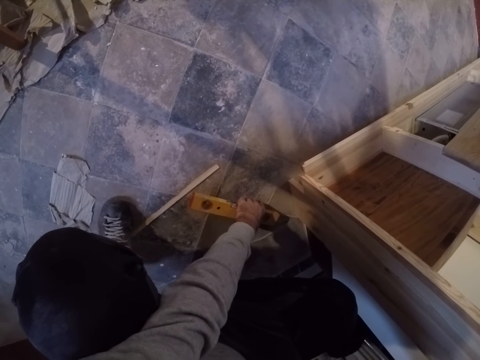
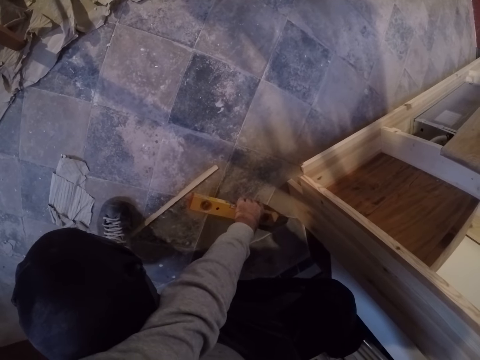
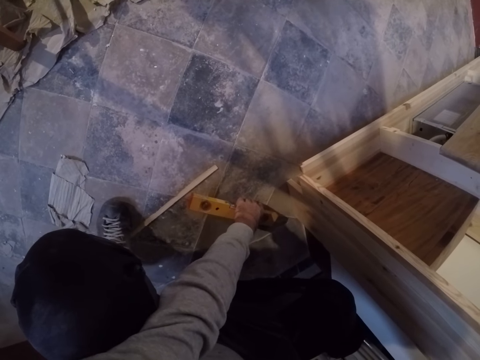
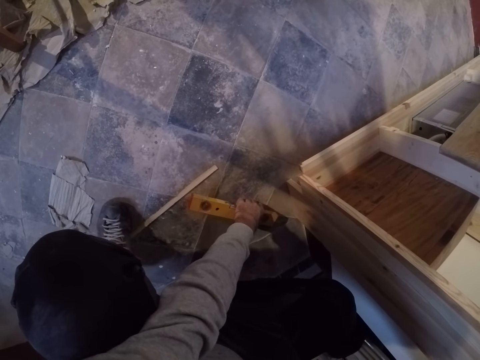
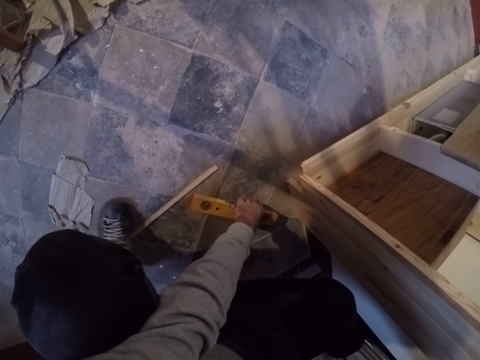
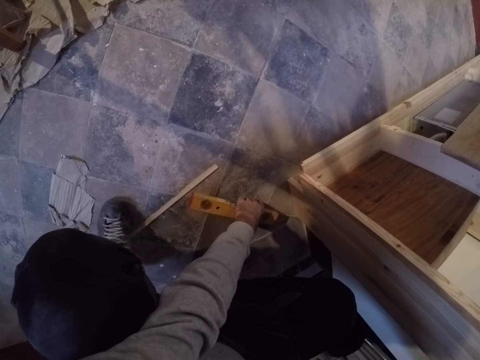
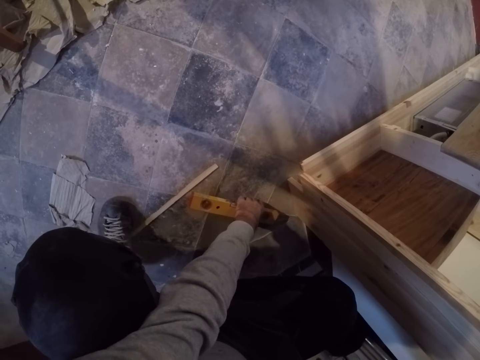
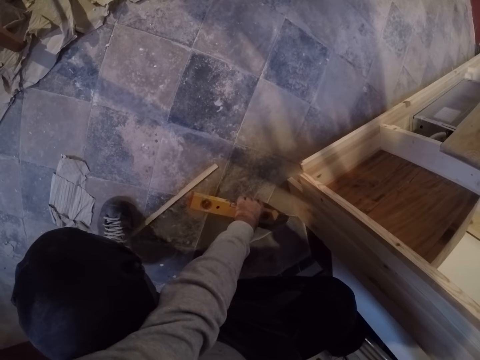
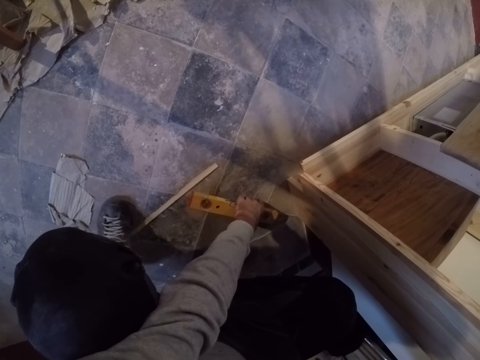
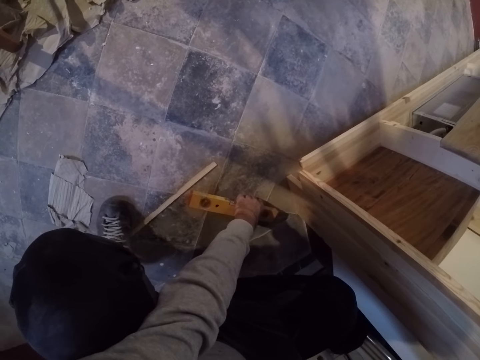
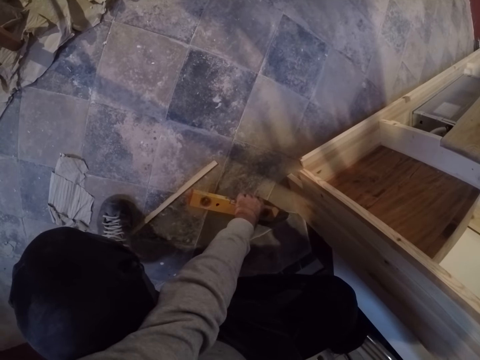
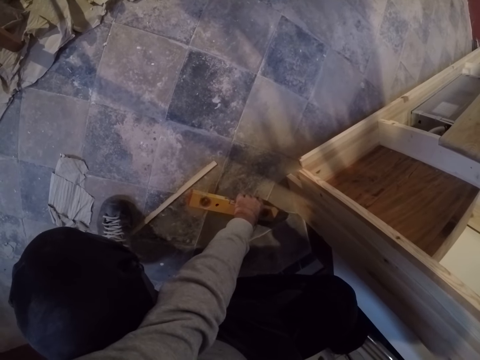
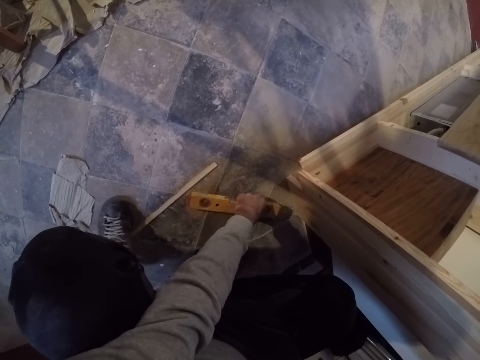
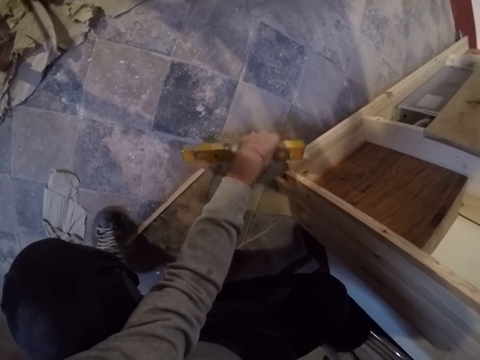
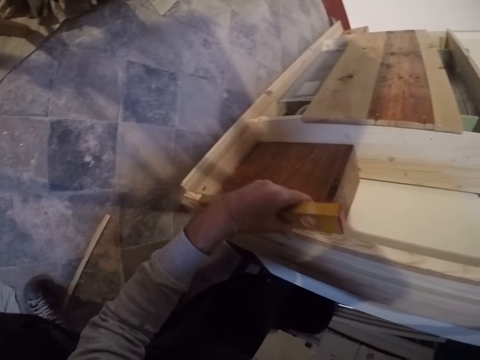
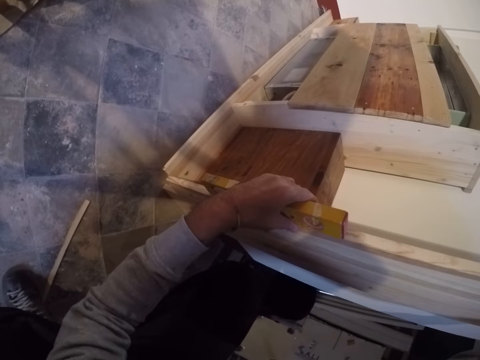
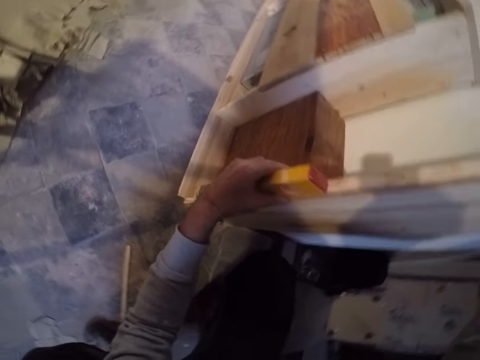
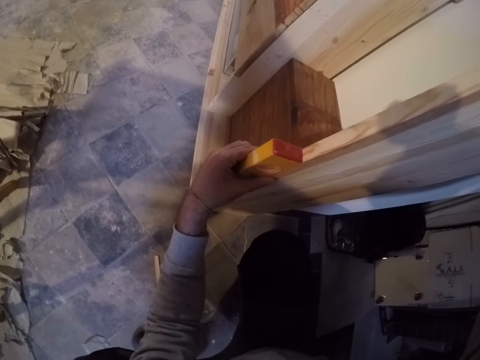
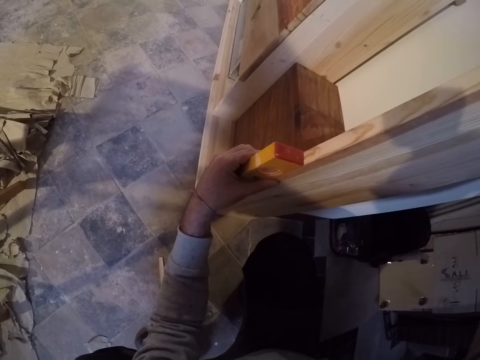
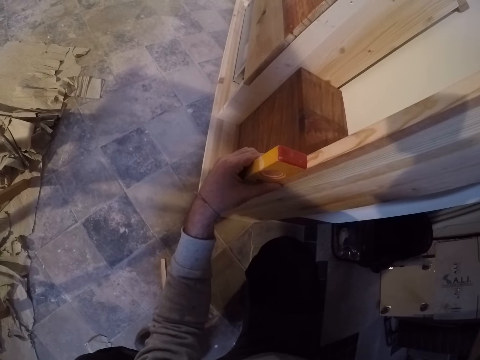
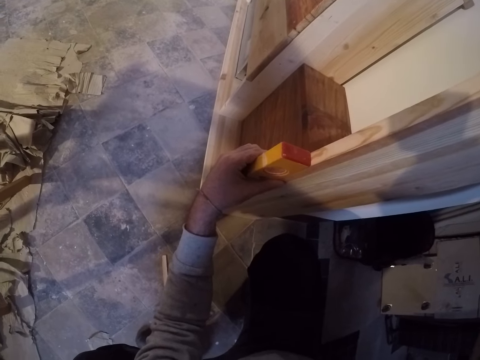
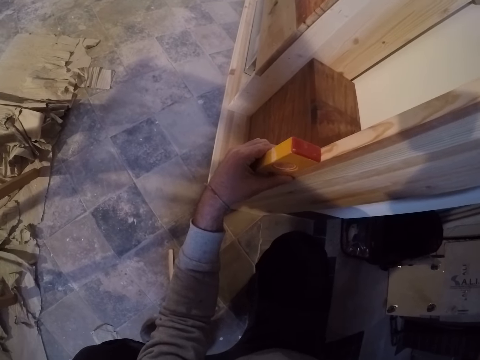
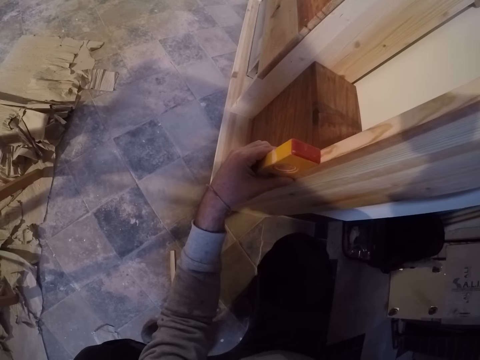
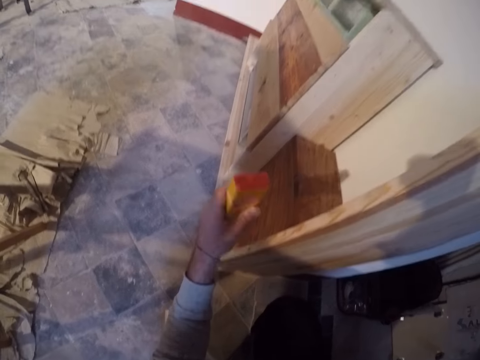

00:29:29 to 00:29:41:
The camera wearer raises the spirit level in his left hand from the floor. He measures the timber with the spirit level. He places the spirit level by the side of the wood with his left hand.

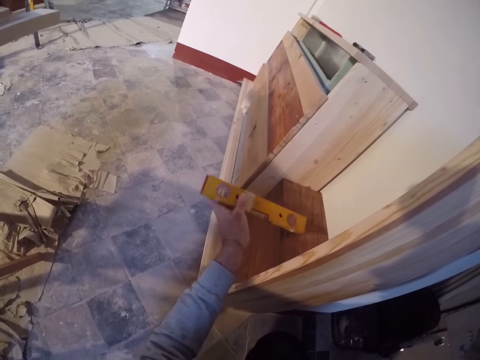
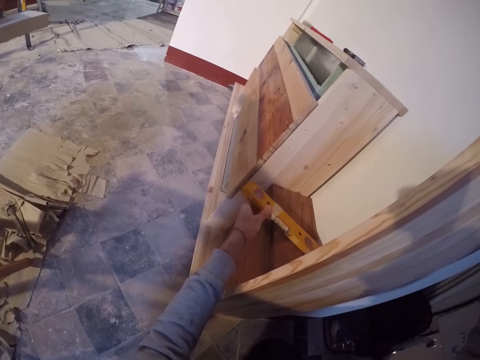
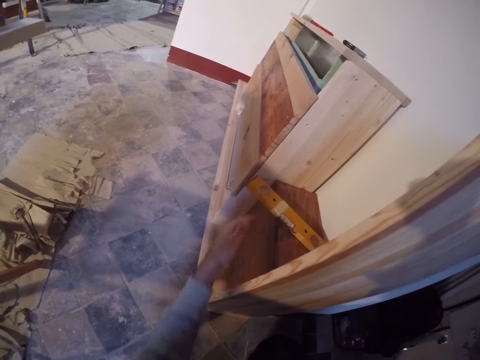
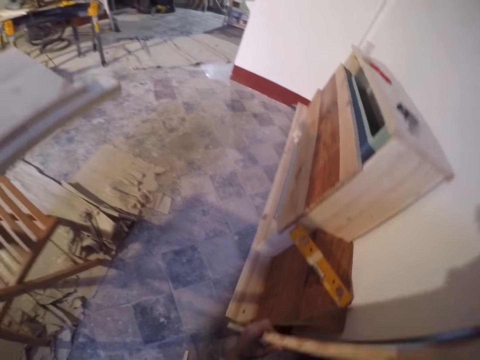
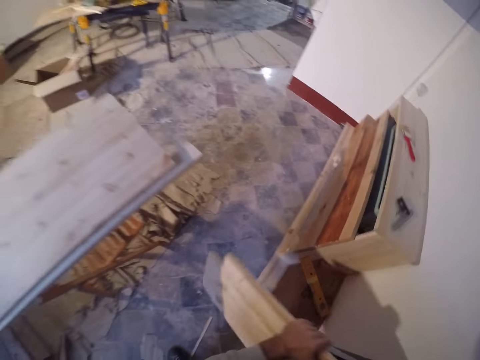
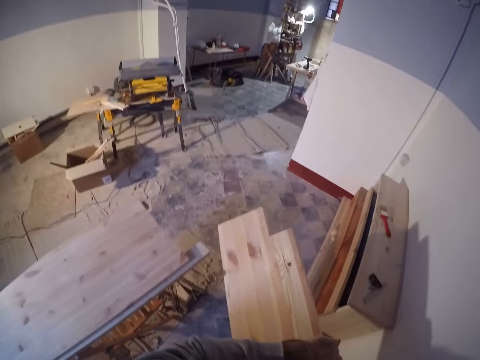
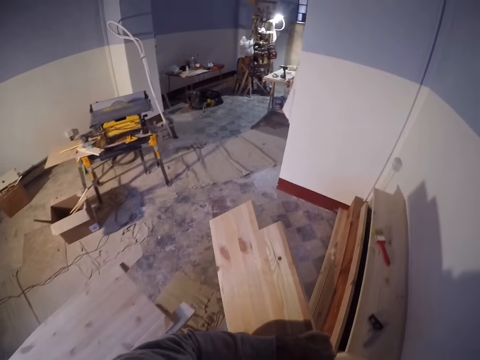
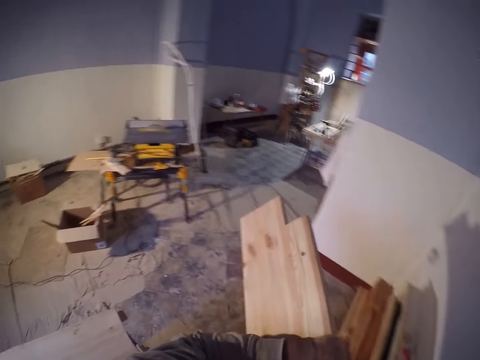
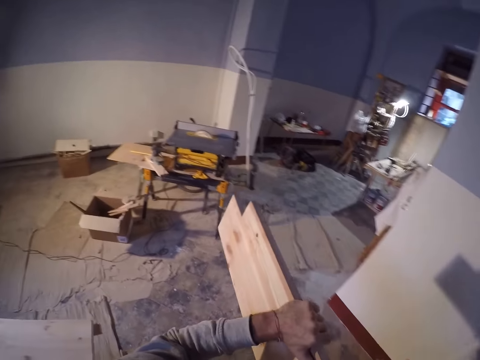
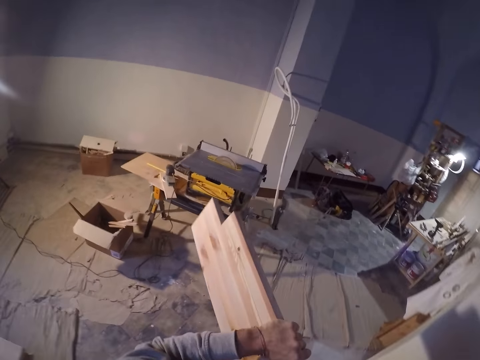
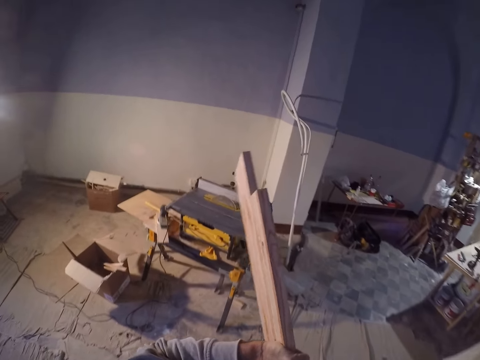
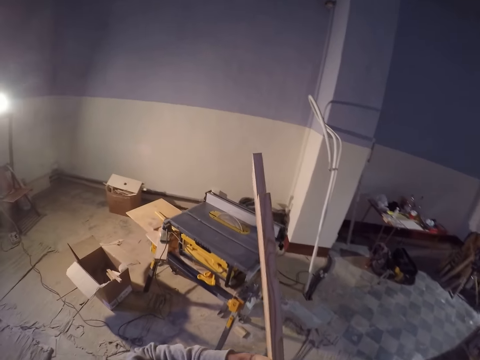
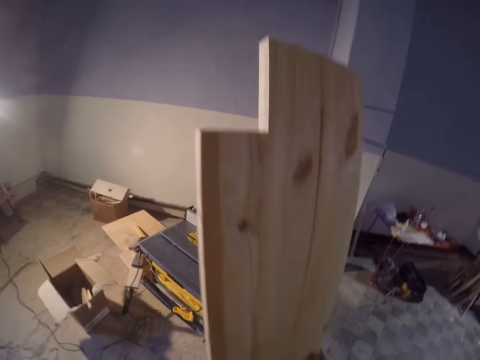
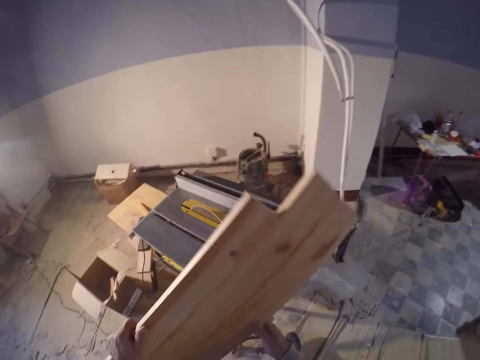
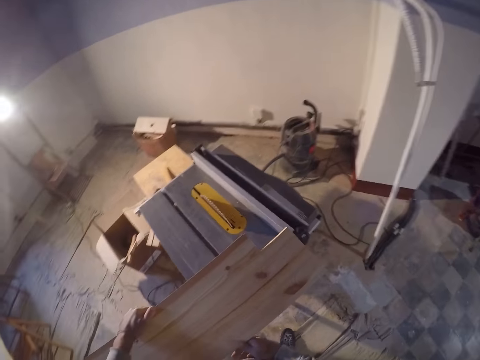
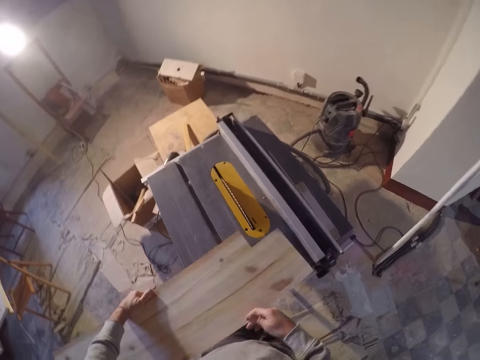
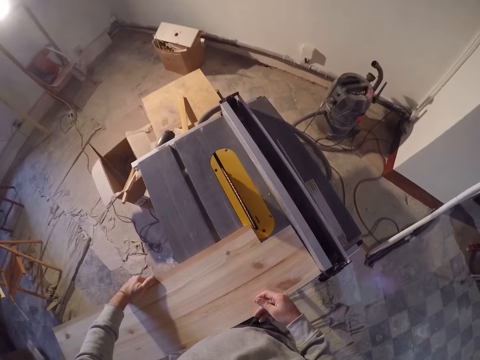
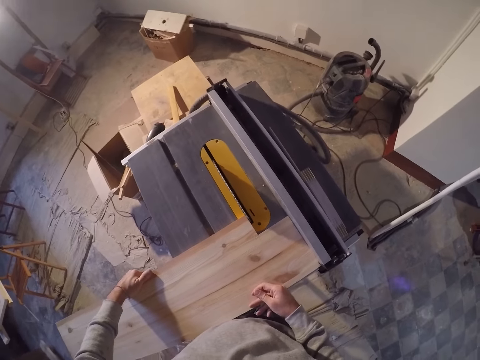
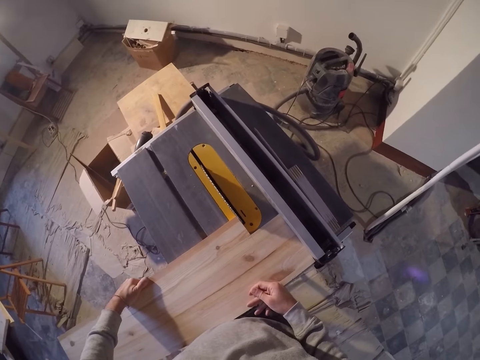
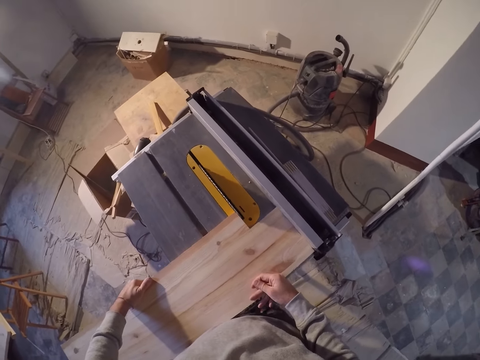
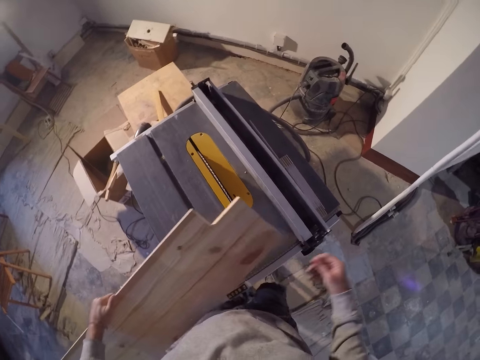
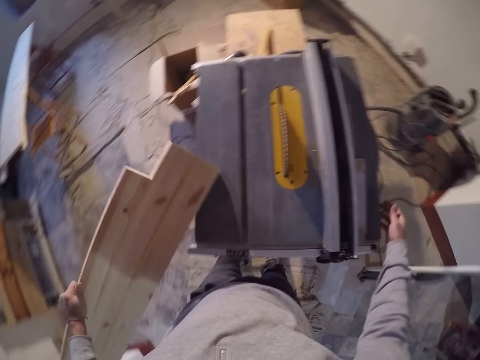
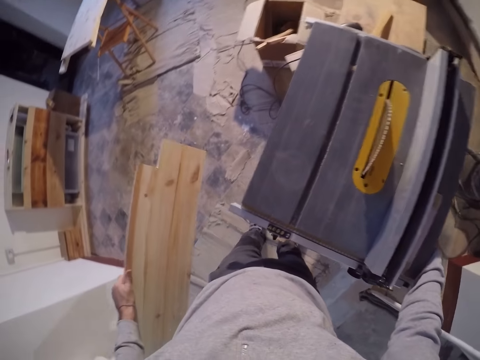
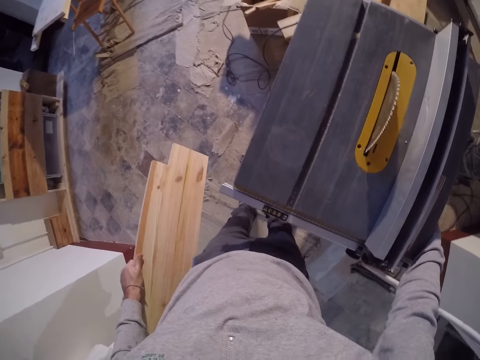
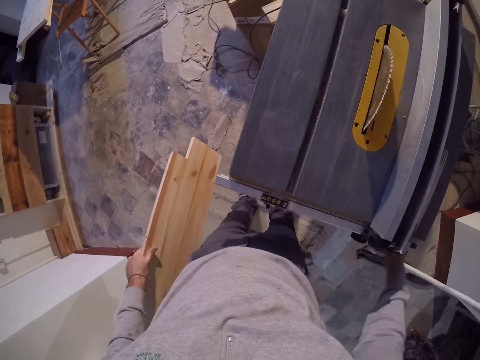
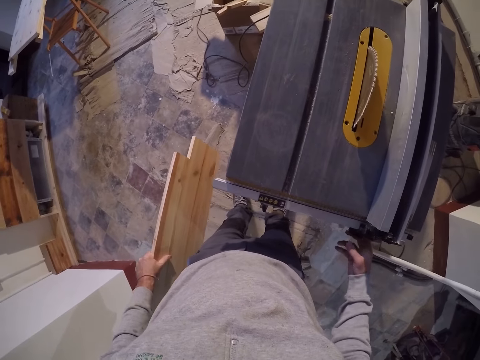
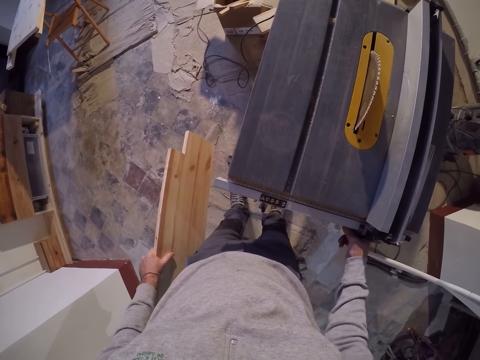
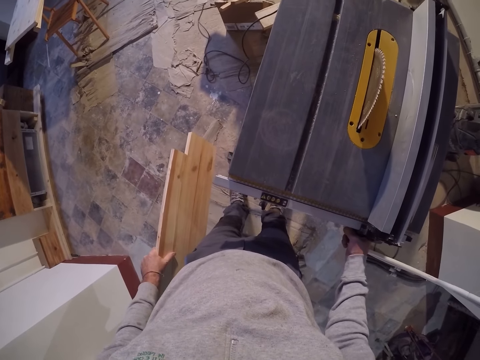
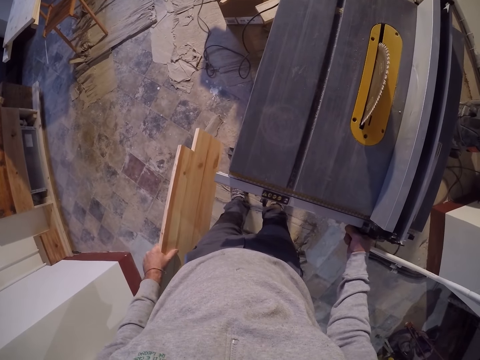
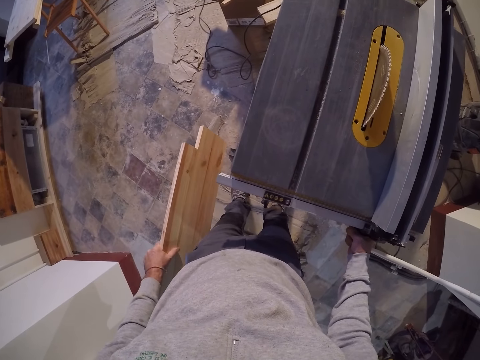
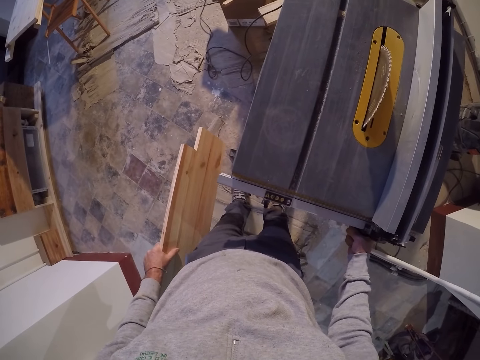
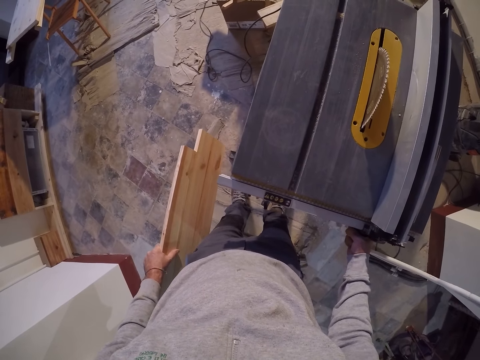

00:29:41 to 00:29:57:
The camera wearer drops the spirit level on the wooden box on the floor with his left hand. He picks up the wood on the floor with both hands. He carries the timber. He walks around. He holds the wood with both hands. He turns over the timber with both hands. He holds the wood on the table saw with his left hand. He puts the timber on a circular saw. He holds the wood with his left hand. He touches the side of the table saw with his right hand. He turns on the machine. He adjusts the locking lever with his right hand.
